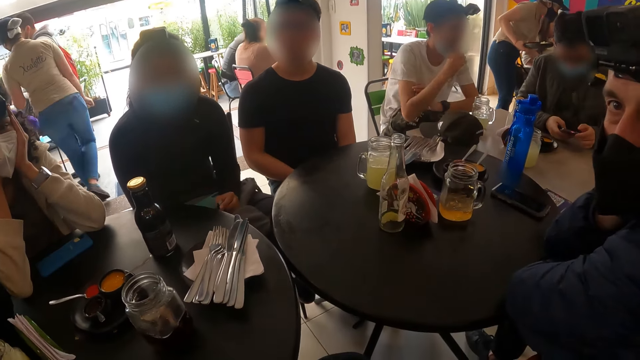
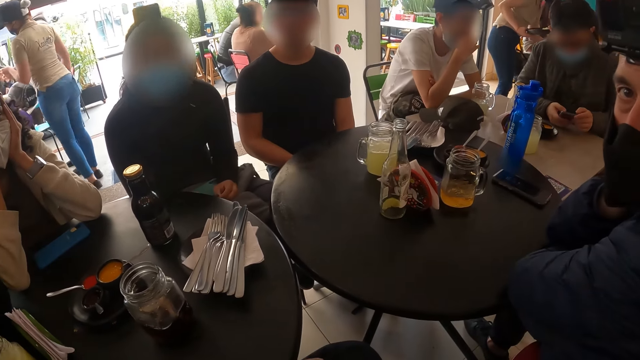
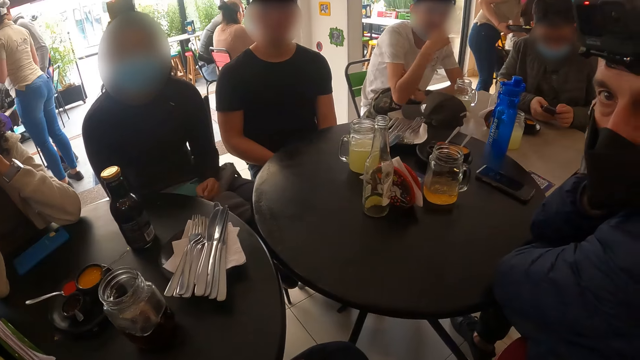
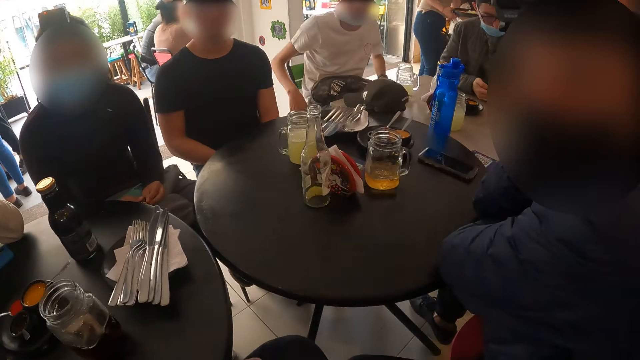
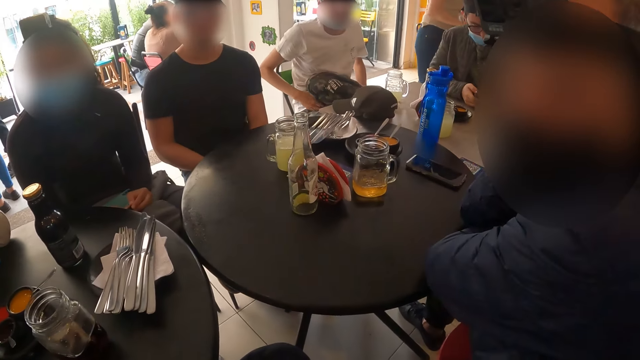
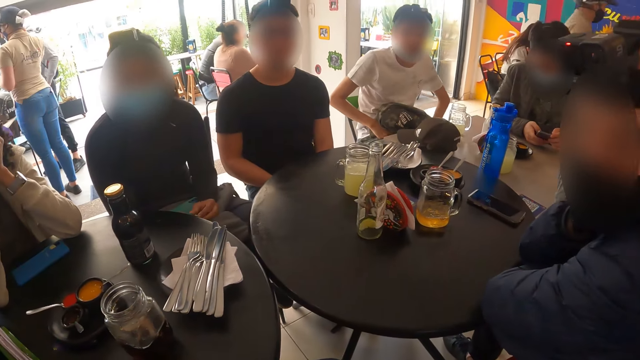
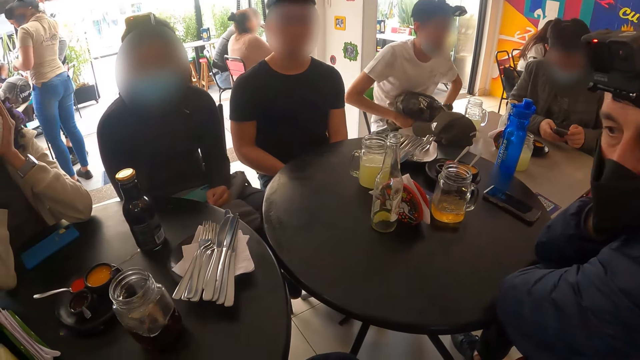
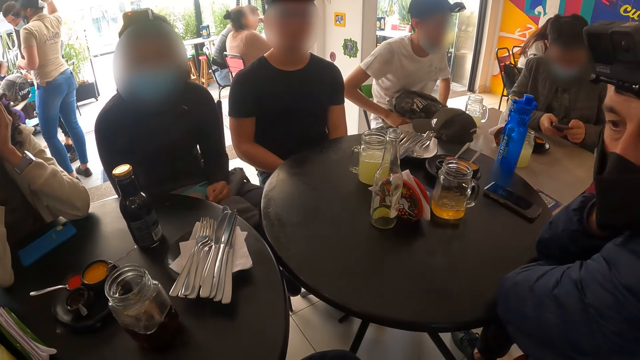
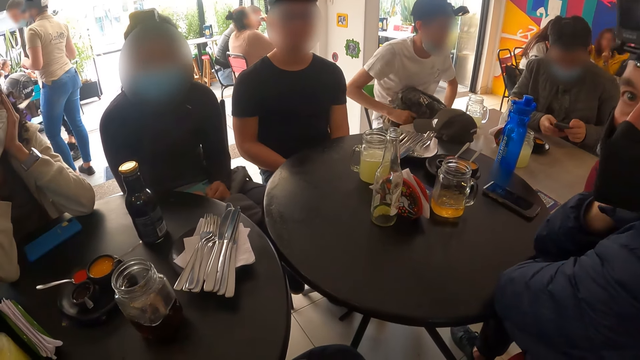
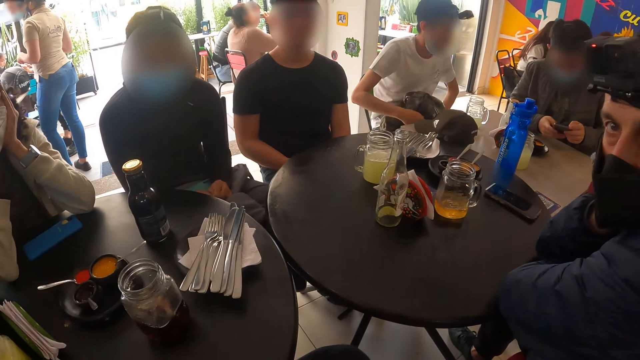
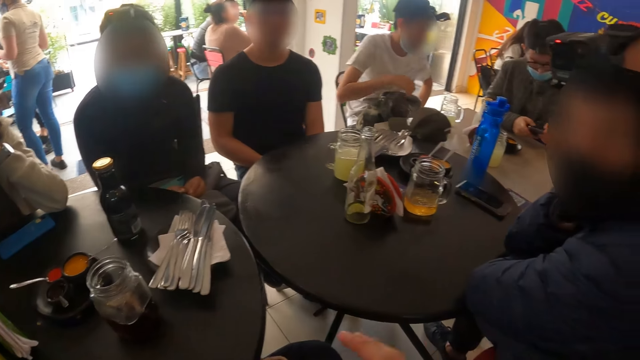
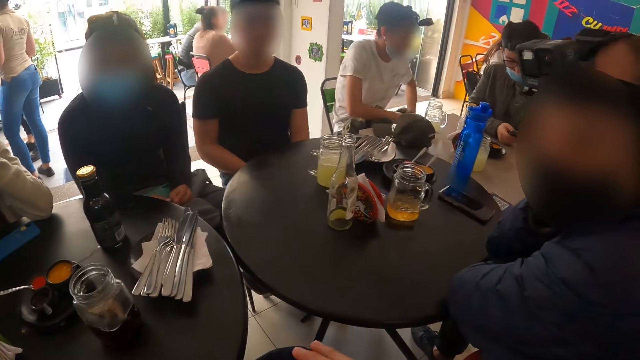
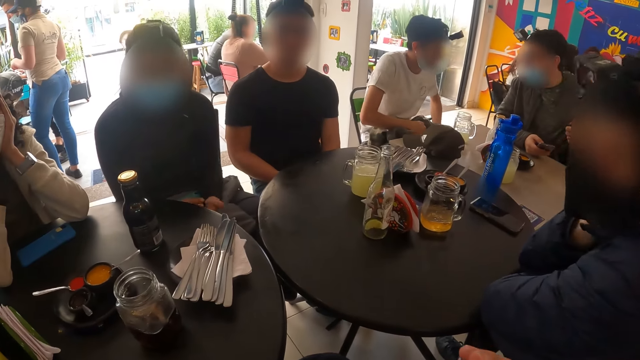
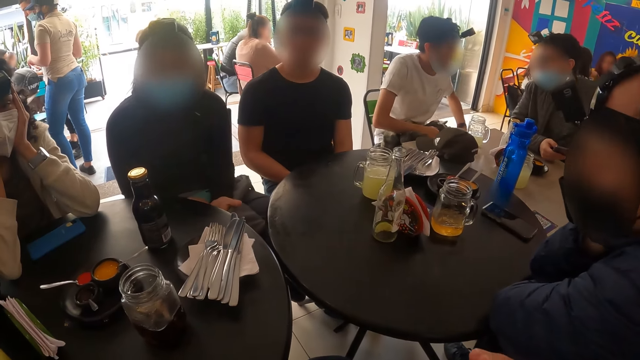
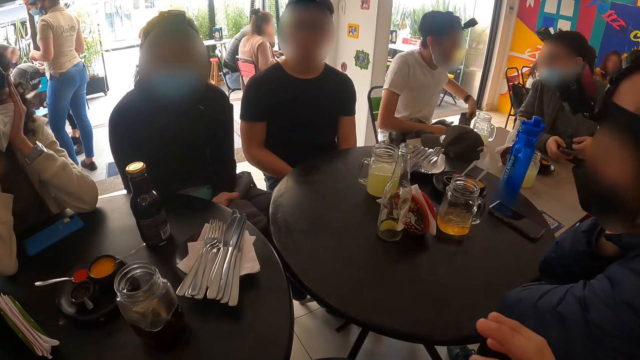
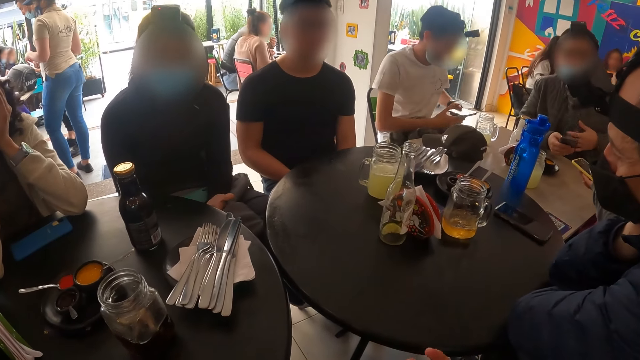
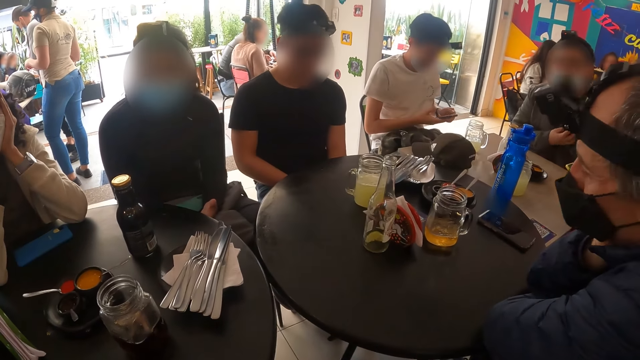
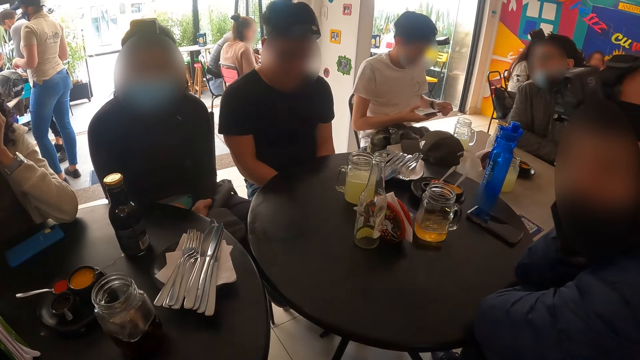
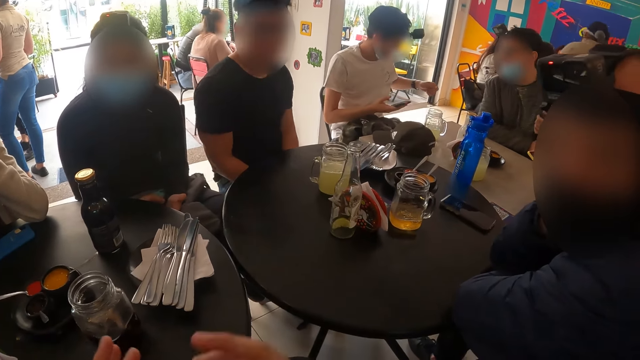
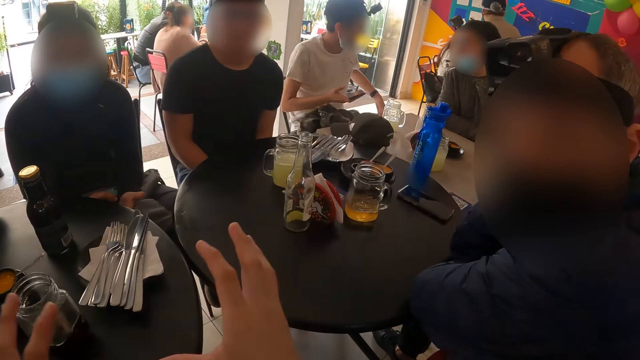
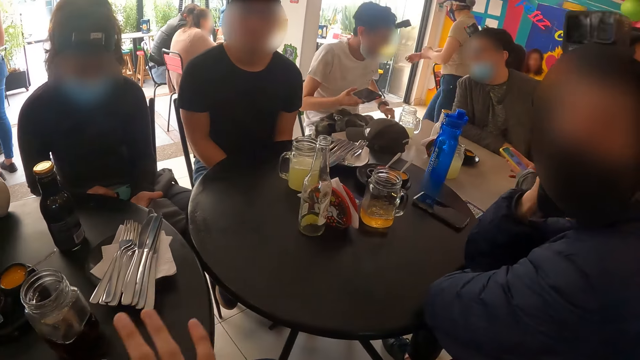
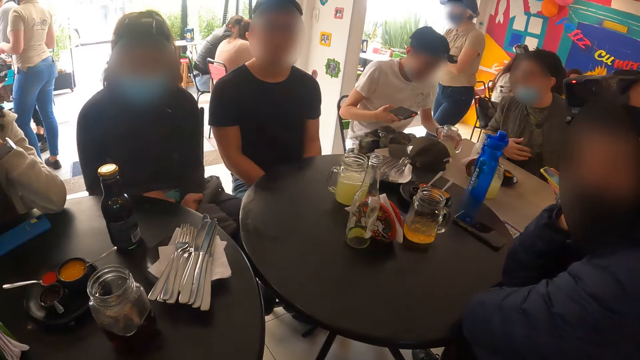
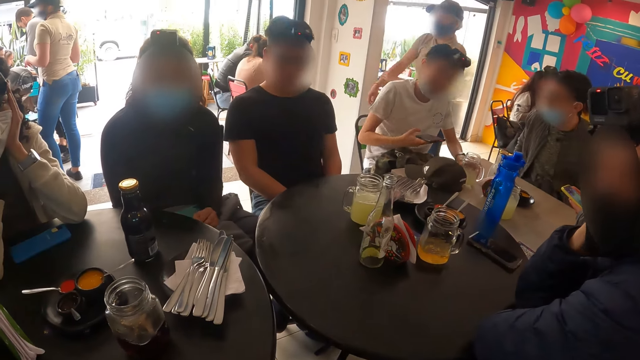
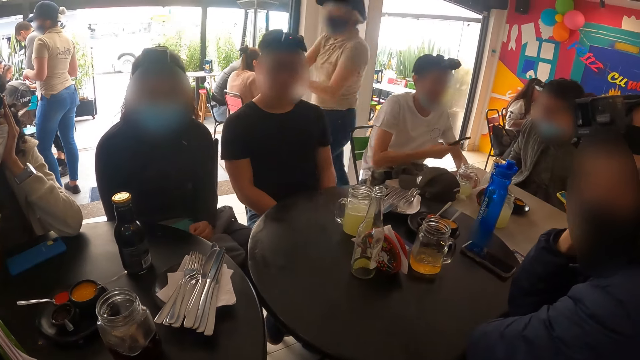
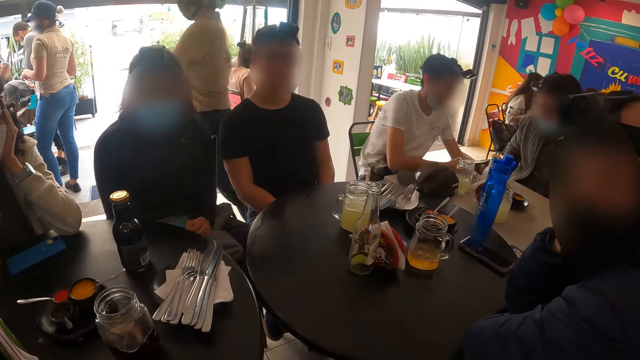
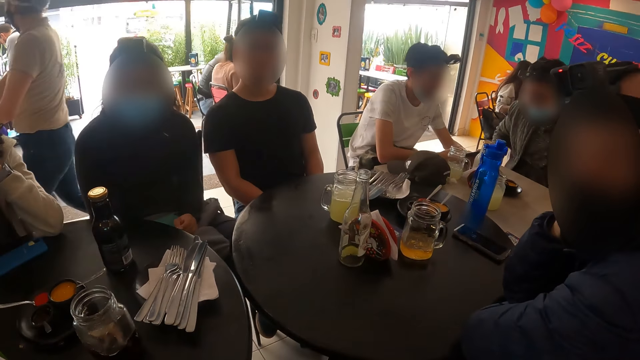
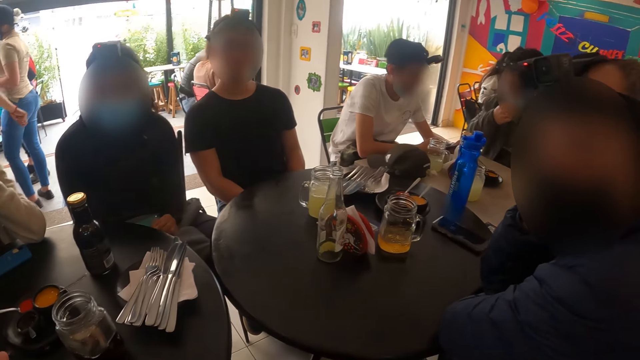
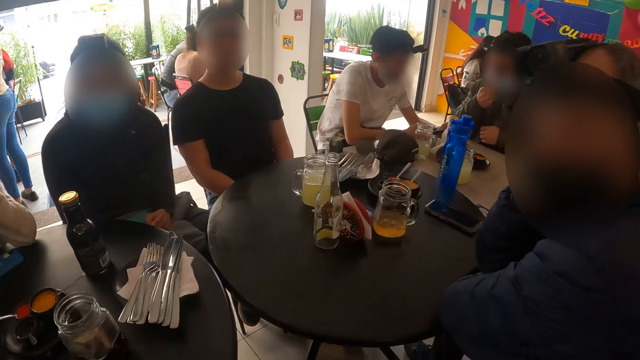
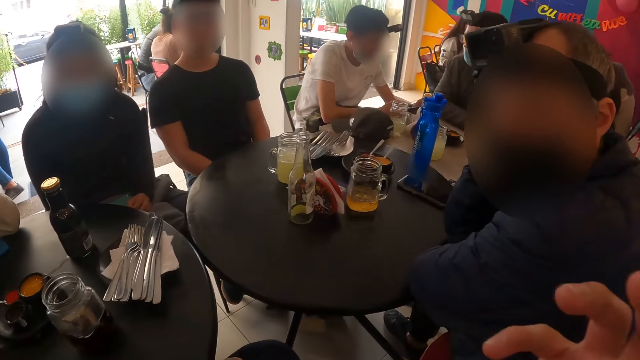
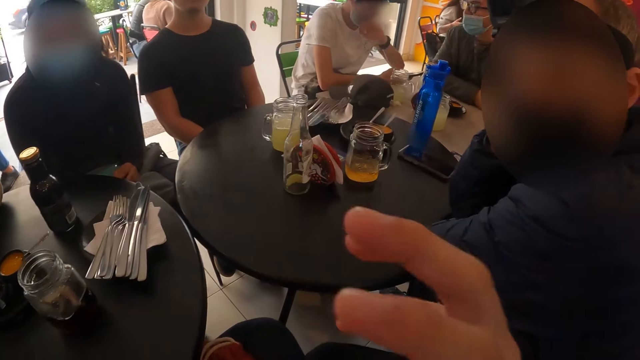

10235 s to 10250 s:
The camera wearer looks around. They show hand gestures.

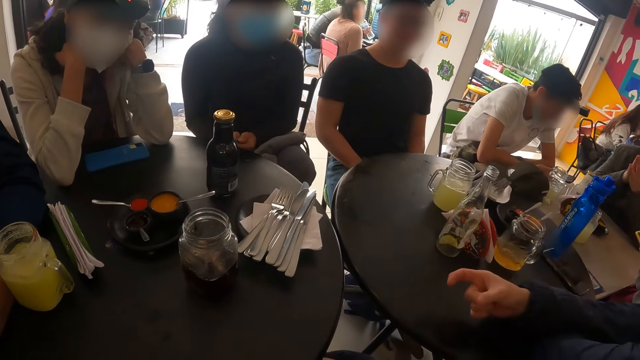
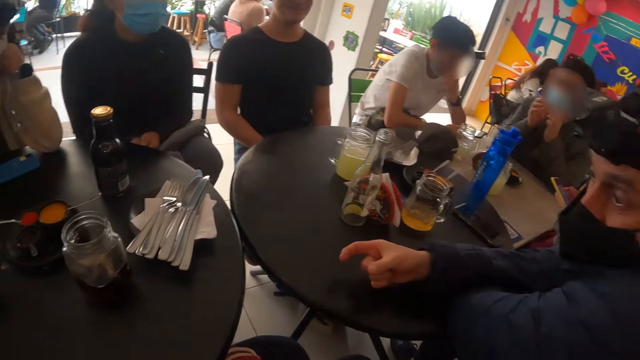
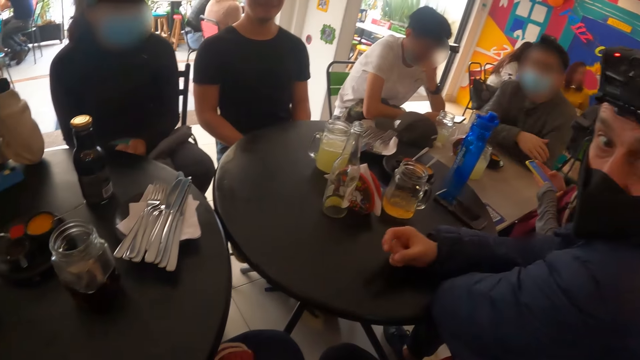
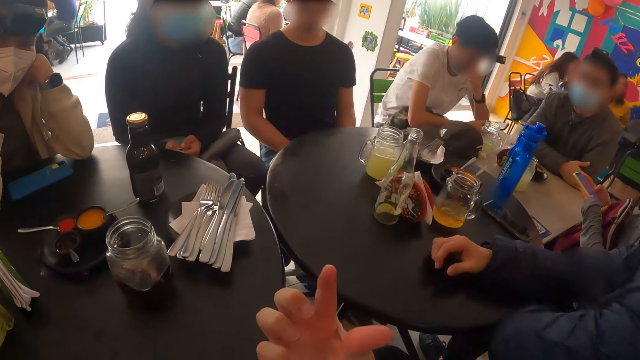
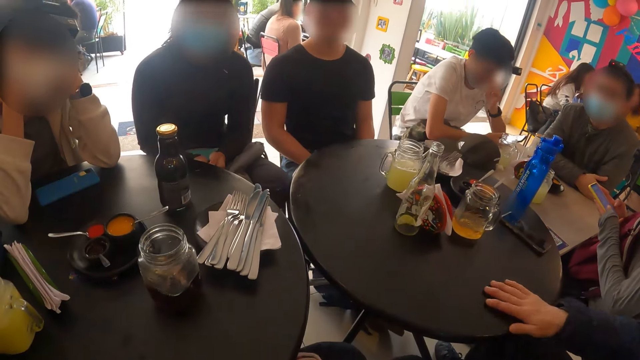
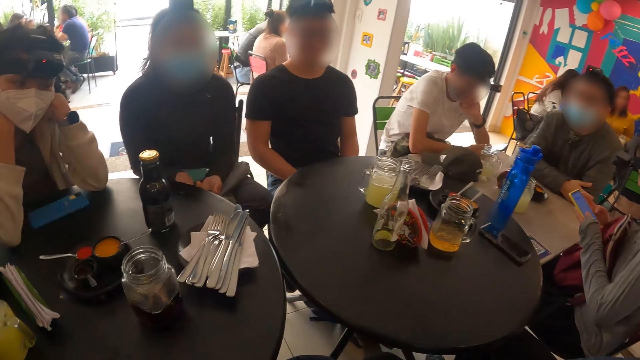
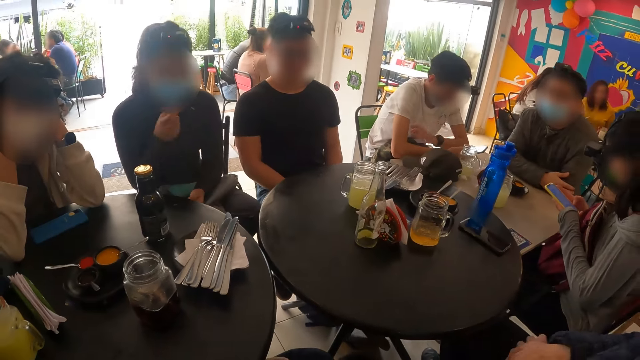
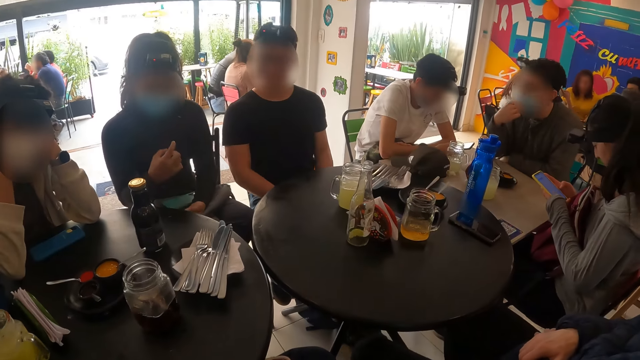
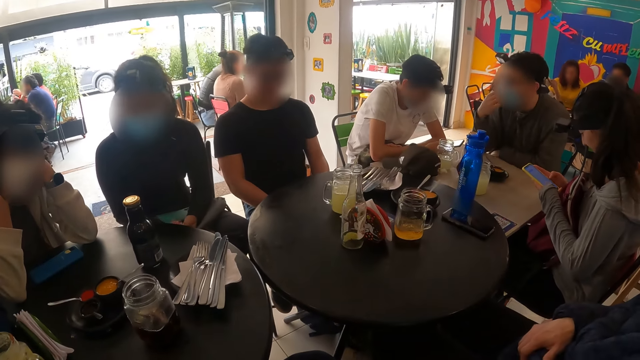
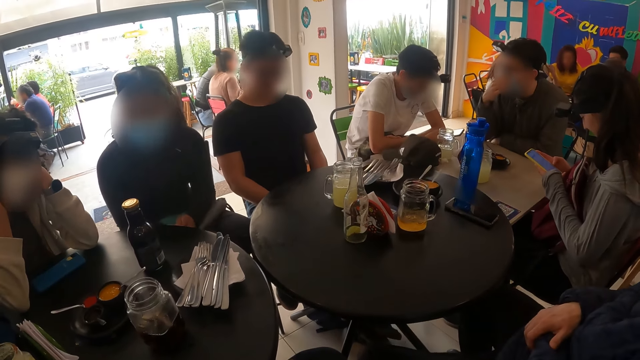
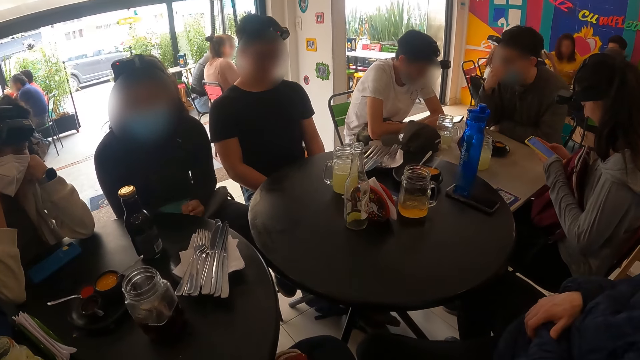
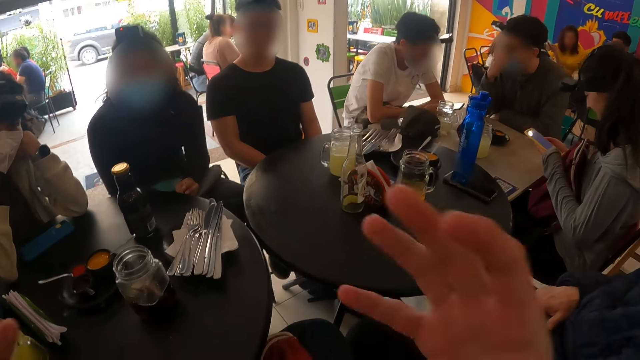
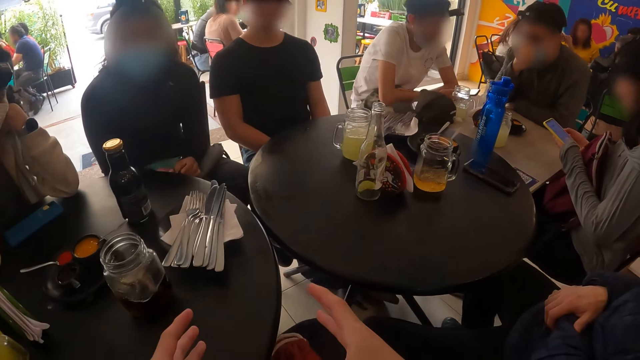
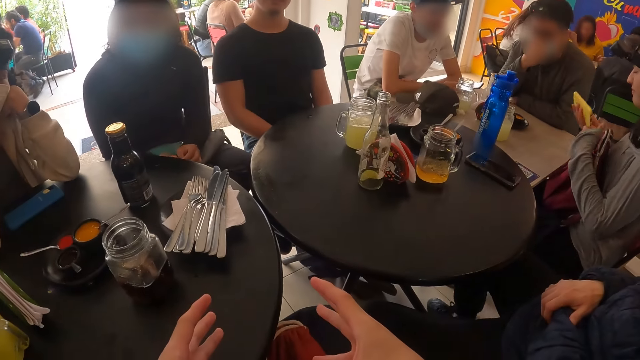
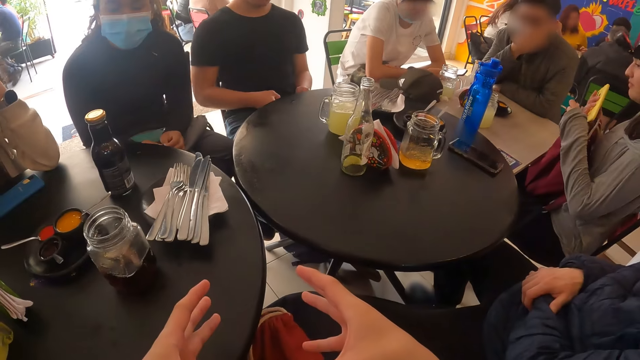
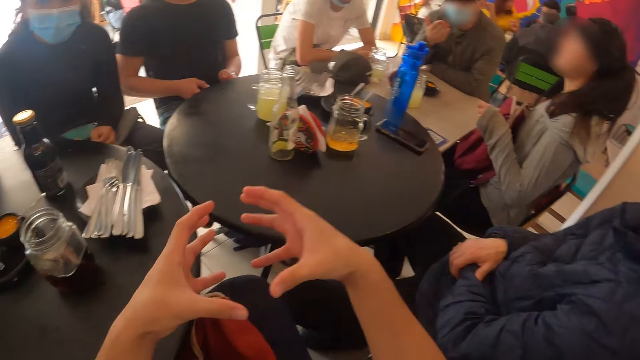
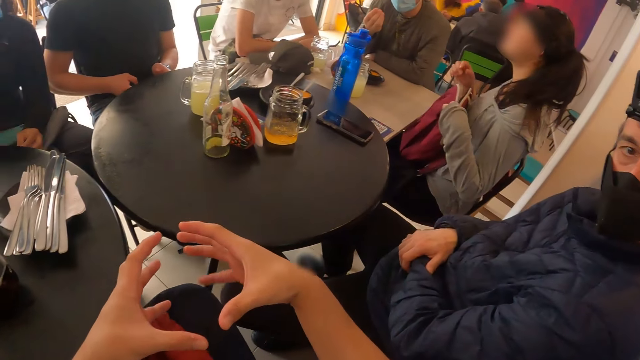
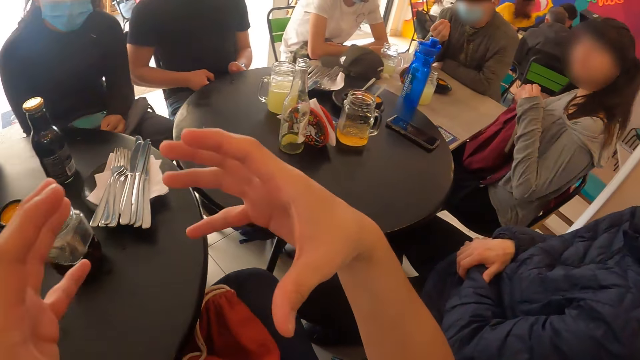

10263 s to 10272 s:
The man removes both hands from the table. The man shows hand gestures. The camera wearer shows hand gestures.
